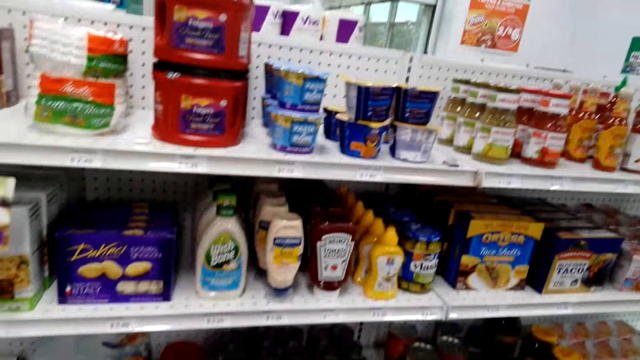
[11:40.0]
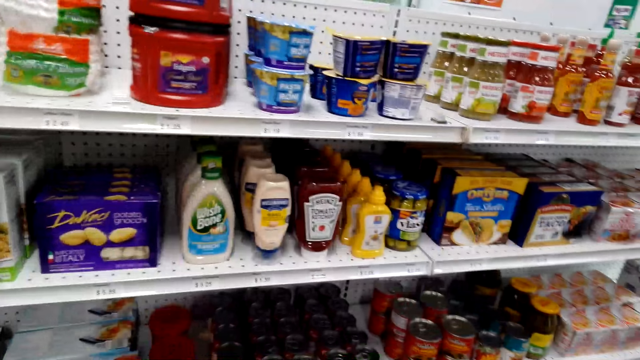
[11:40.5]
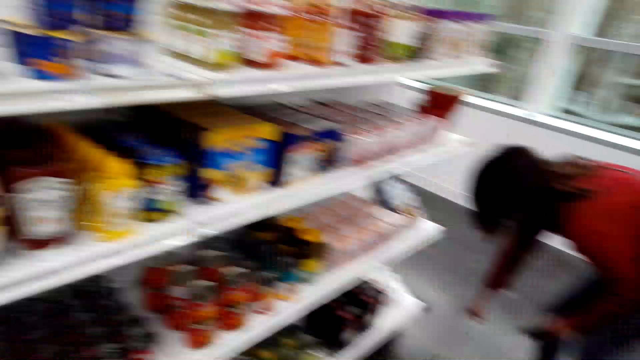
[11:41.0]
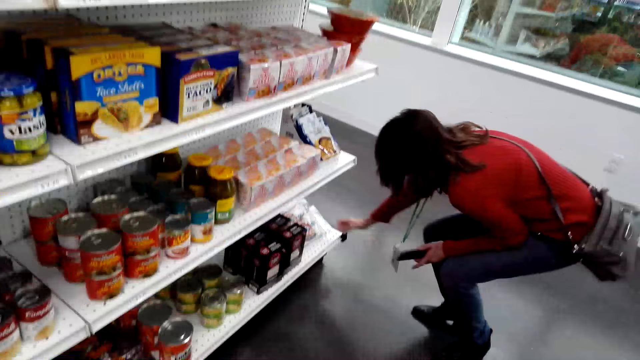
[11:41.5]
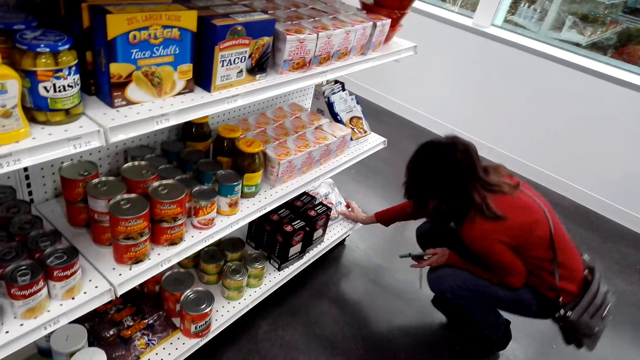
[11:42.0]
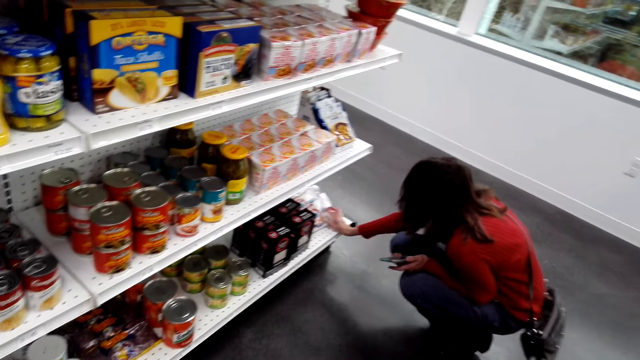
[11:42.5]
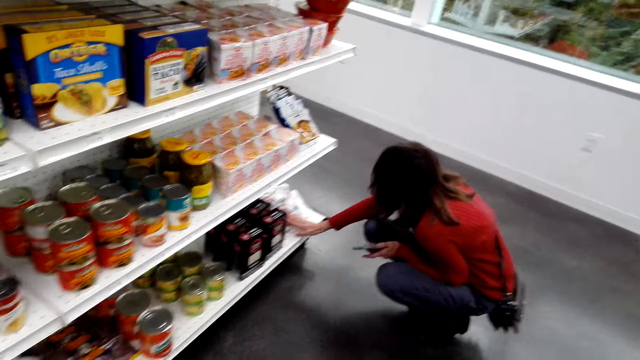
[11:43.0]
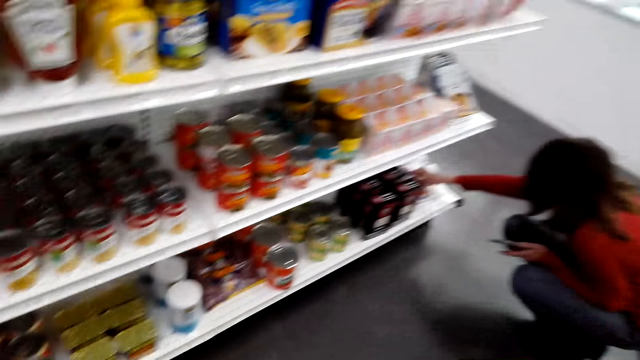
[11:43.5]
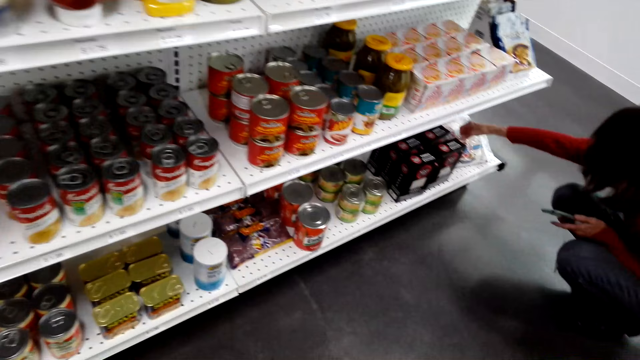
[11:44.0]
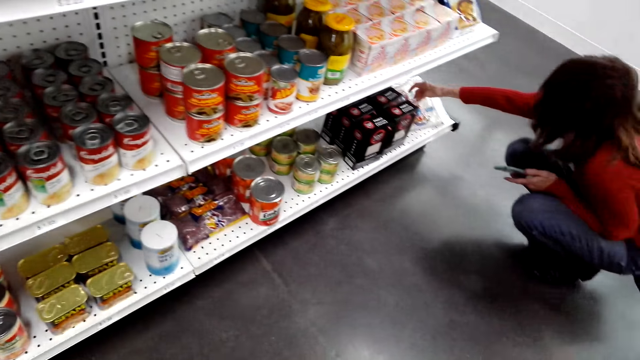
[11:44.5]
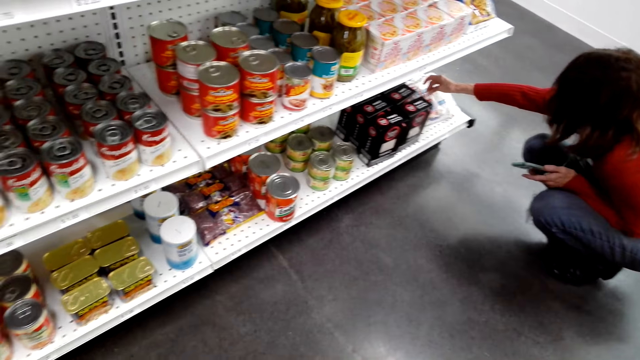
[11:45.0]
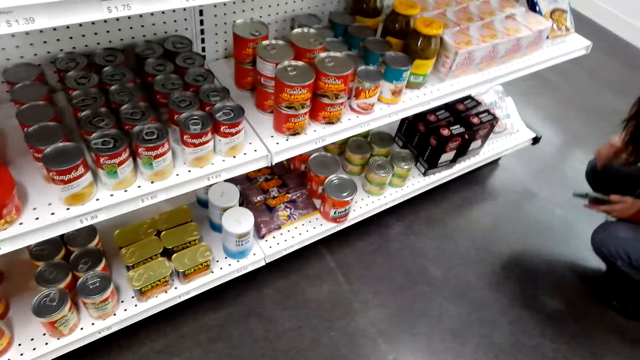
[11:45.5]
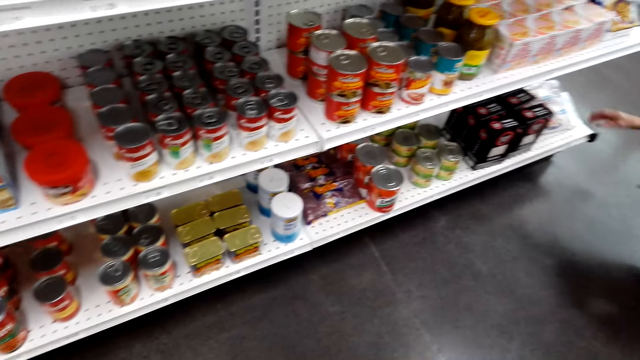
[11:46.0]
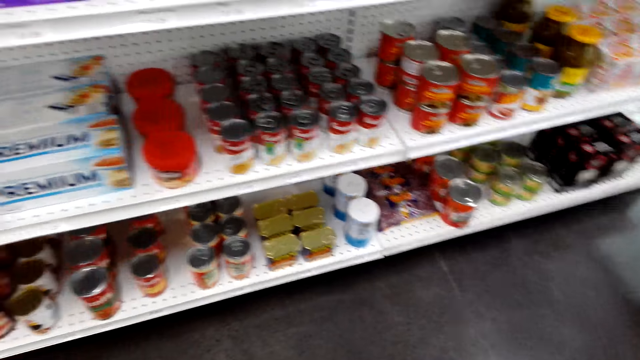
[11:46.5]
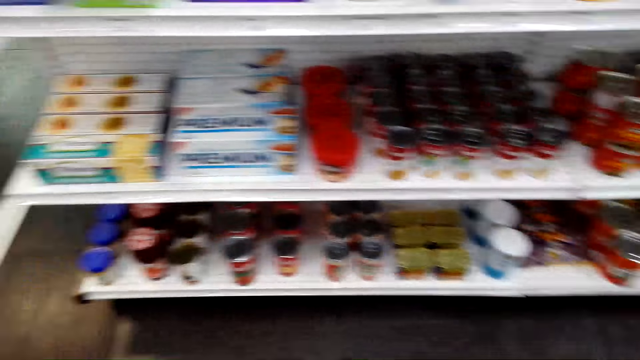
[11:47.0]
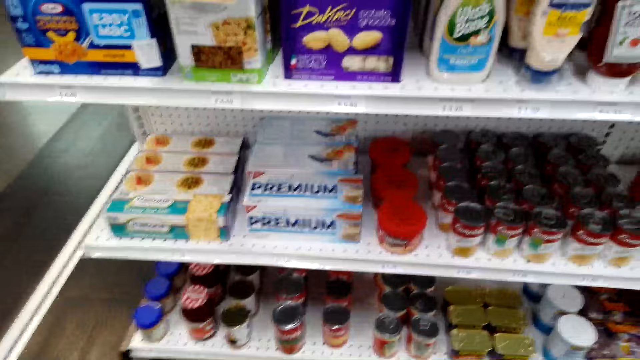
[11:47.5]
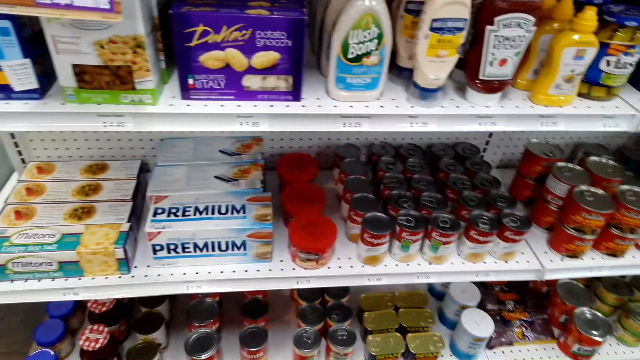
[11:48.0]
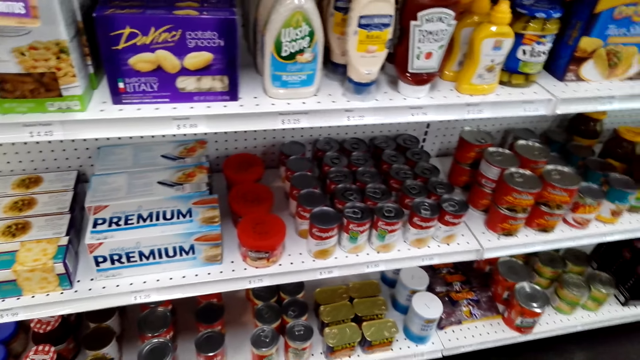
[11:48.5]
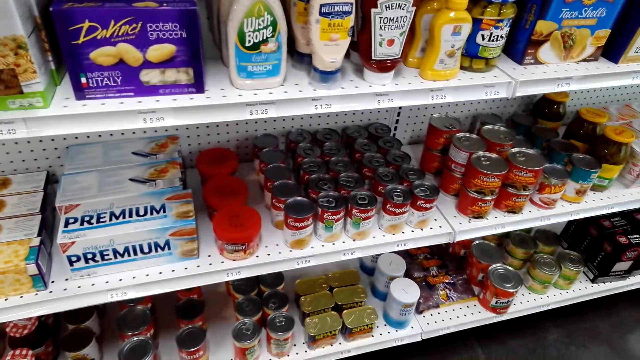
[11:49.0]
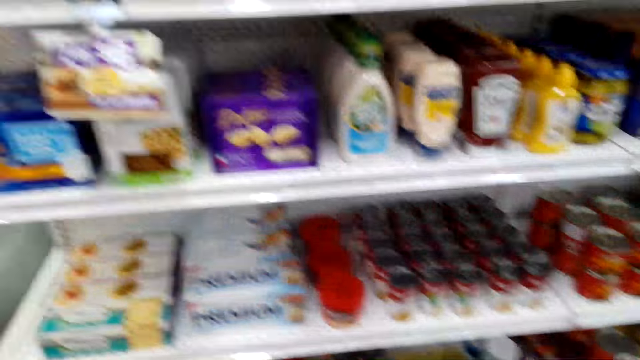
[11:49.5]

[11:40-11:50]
The camera wearer stops. A lady bends to a shelf. The lady squats to the lower shelf, touches something in the lower shelf, and holds something on the shelf. The lady speaks to the camera wearer. The lady lets go of the object. The lady holds something. The lady touches something in the lower shelf. The camera wearer looks around.

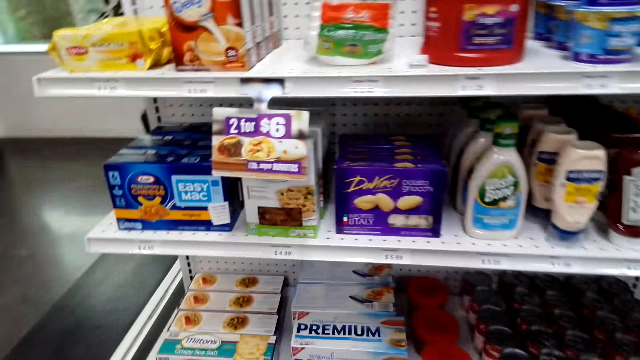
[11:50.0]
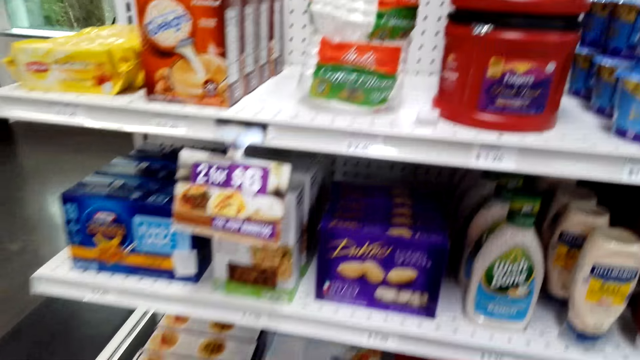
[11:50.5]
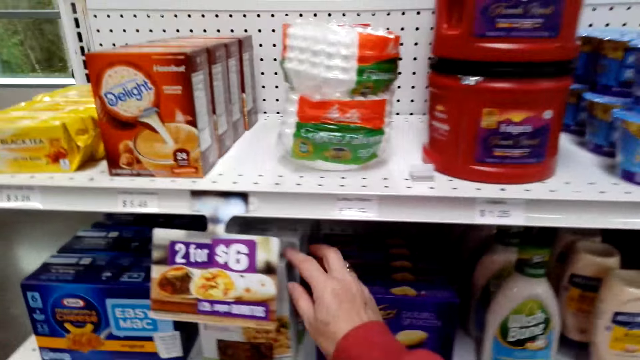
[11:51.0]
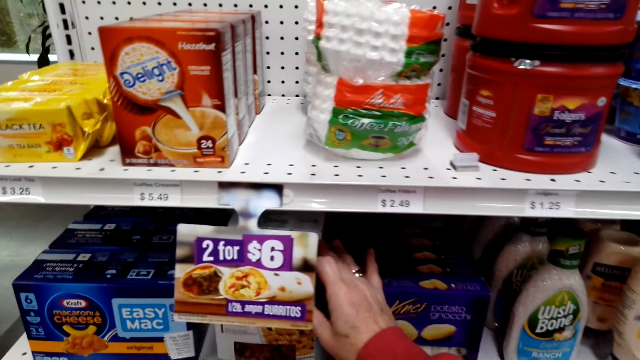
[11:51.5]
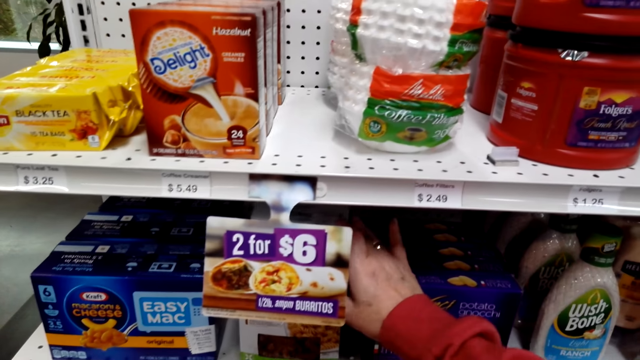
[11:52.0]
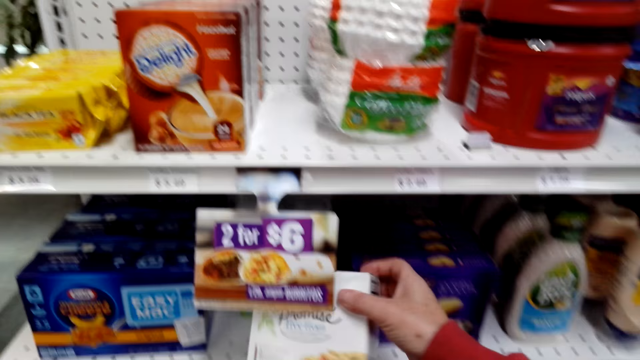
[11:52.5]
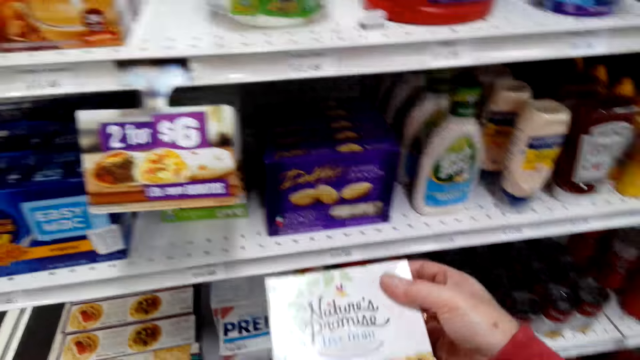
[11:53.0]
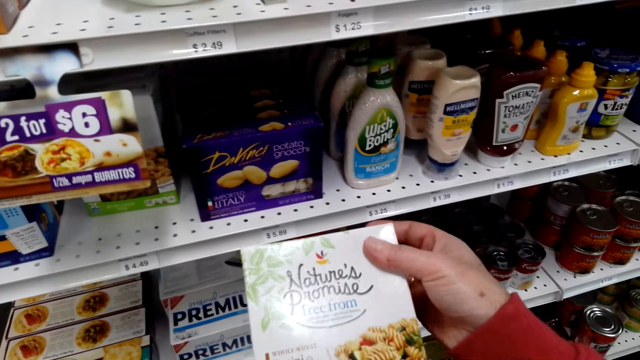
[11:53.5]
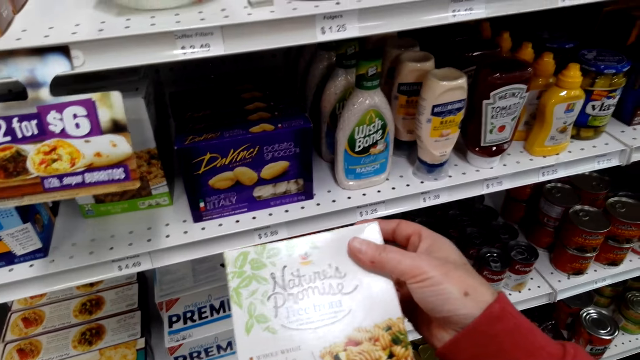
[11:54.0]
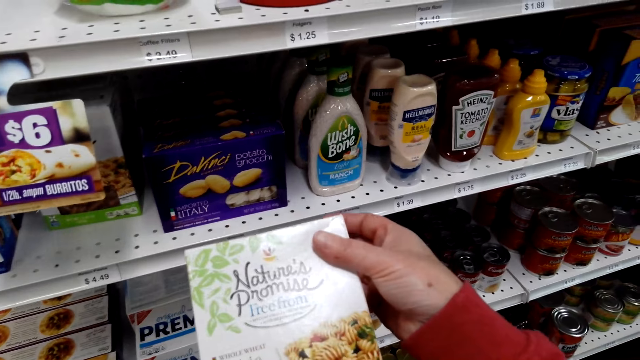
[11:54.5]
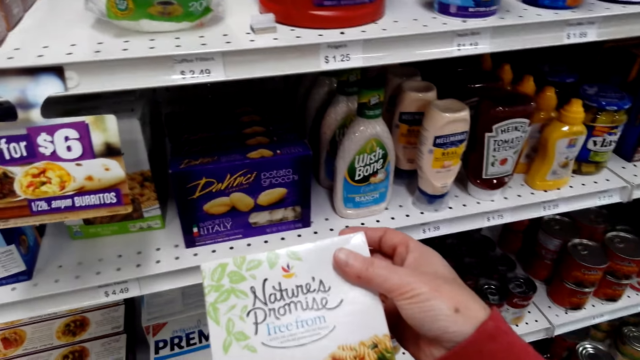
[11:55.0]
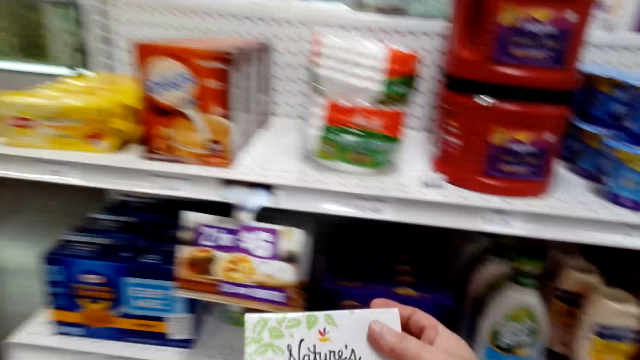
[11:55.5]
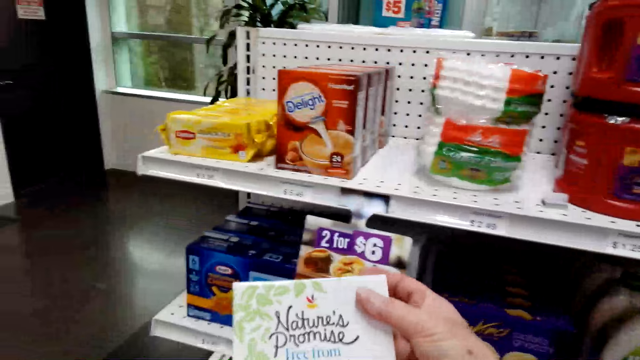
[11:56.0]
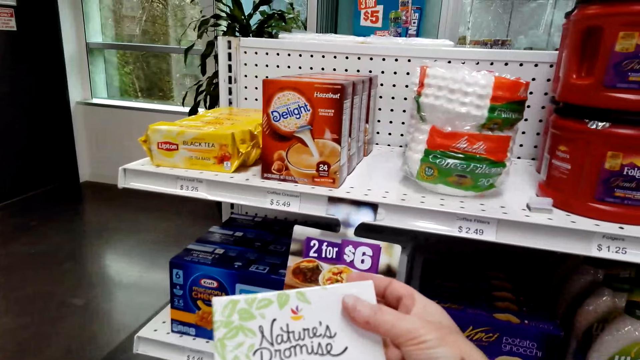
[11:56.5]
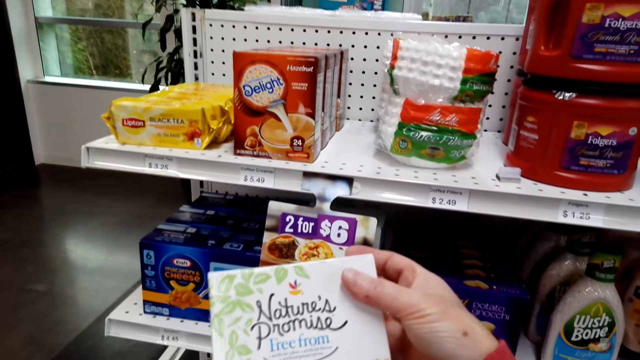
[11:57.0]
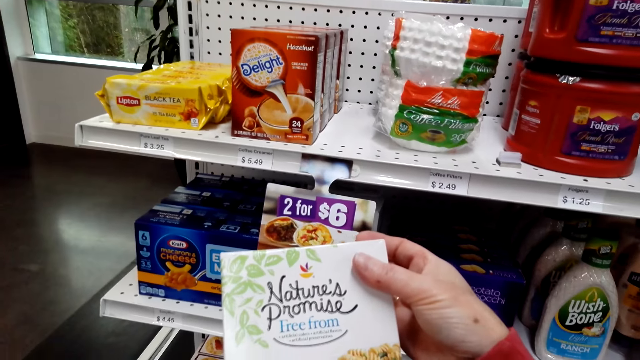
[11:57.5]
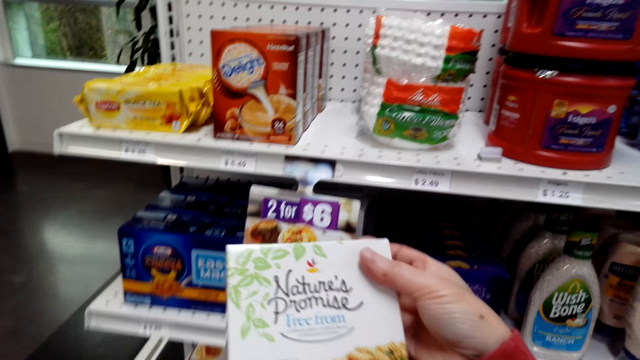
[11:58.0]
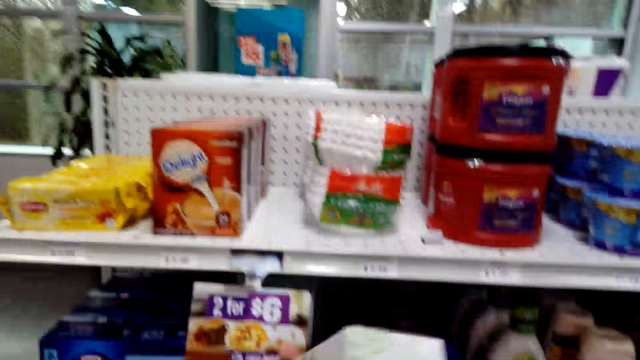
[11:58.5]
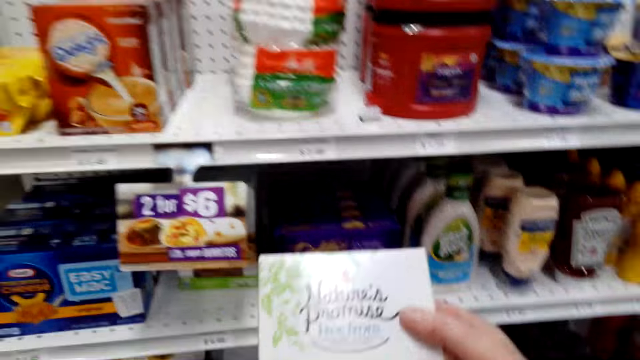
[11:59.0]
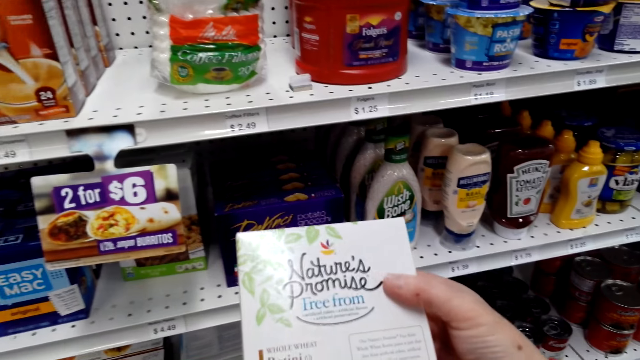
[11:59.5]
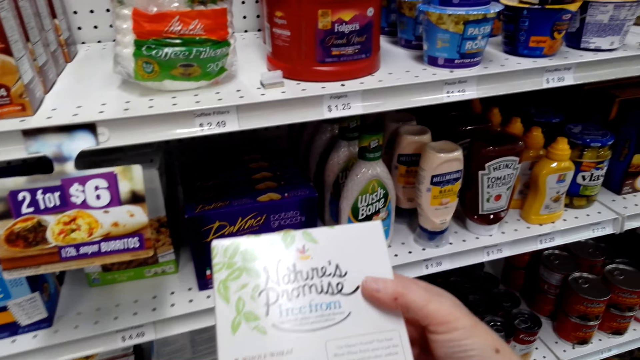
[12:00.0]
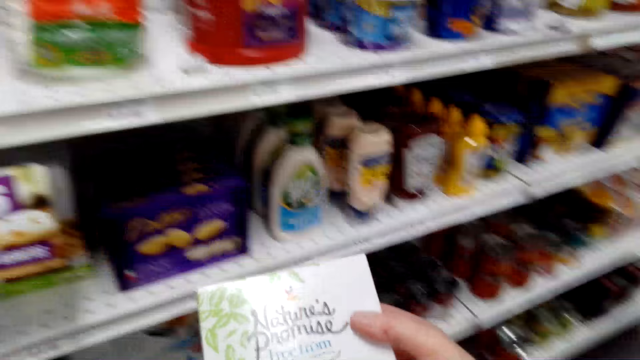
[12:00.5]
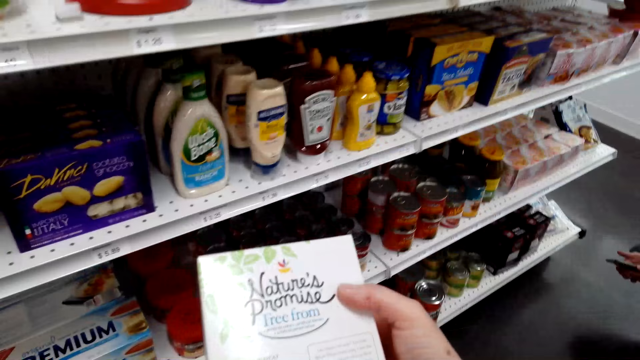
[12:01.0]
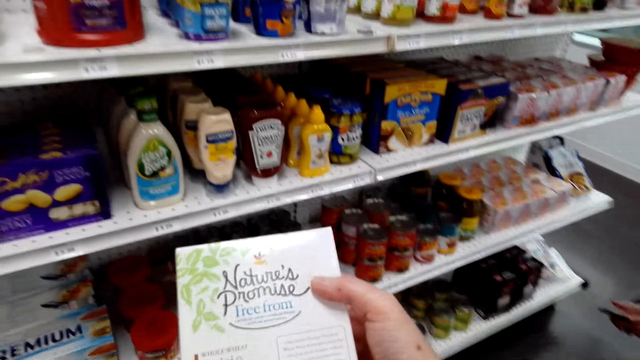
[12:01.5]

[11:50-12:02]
The camera wearer reaches her hand to a box in the shelf. The lady holds something on the shelf. The lady holds something from the shelf. The camera wearer takes the box from the shelf. She holds the box. She looks at the box. She speaks.
